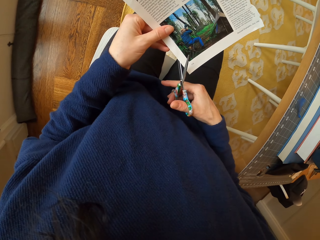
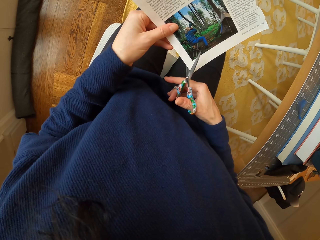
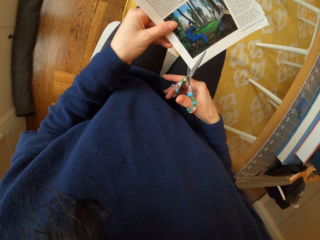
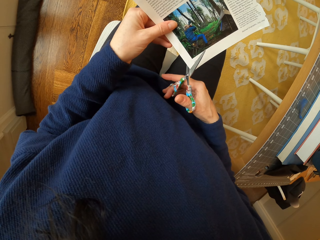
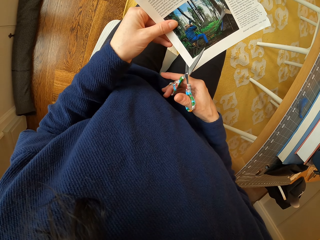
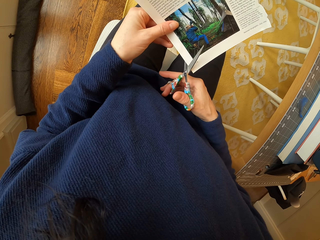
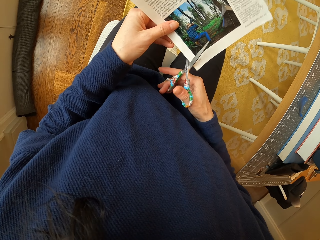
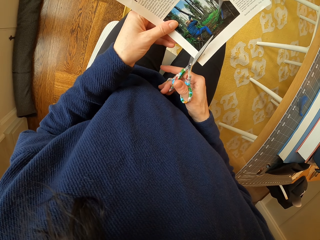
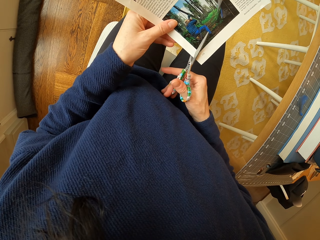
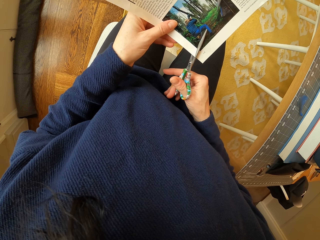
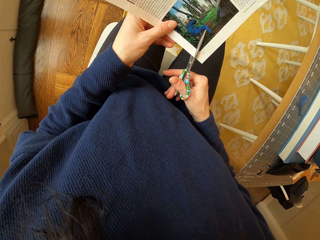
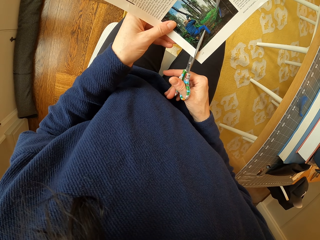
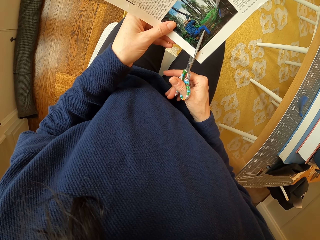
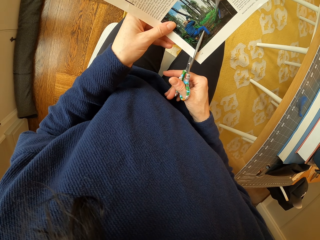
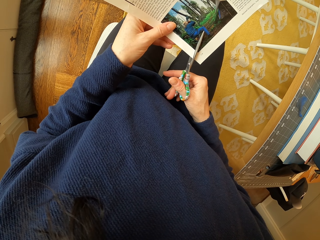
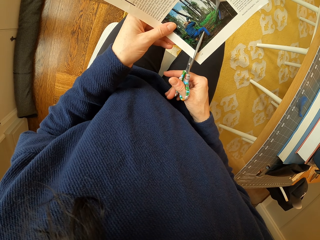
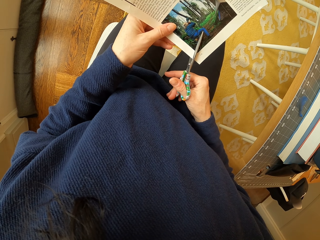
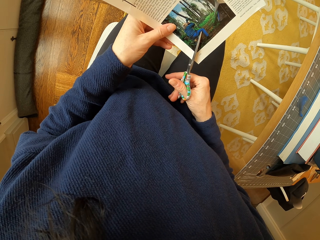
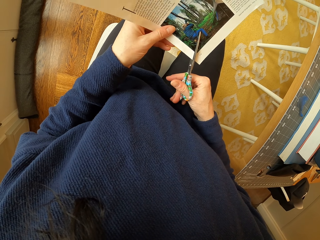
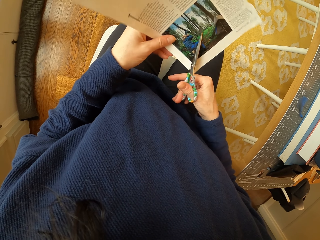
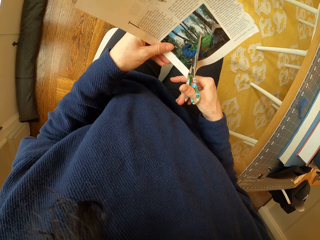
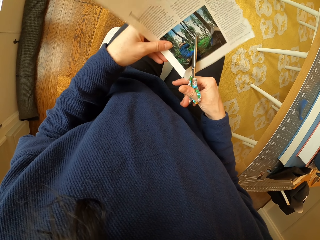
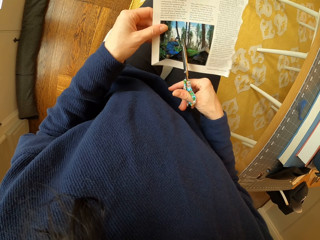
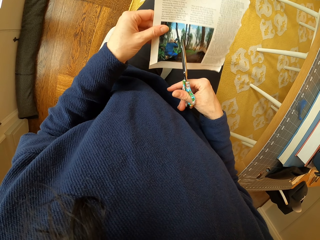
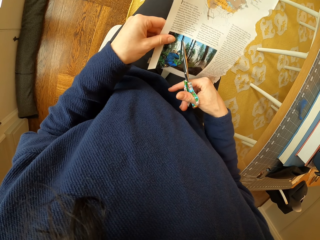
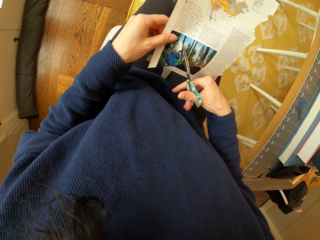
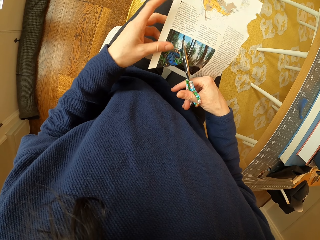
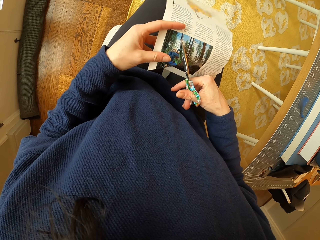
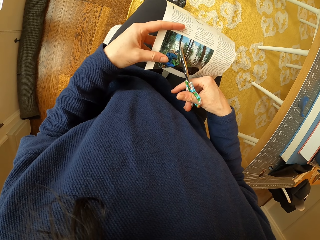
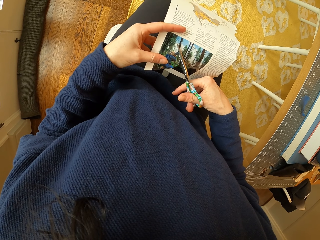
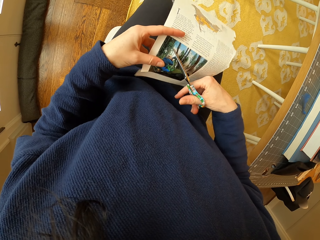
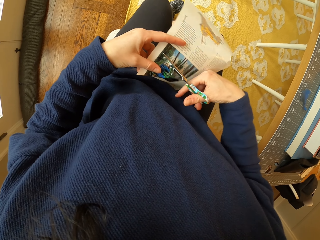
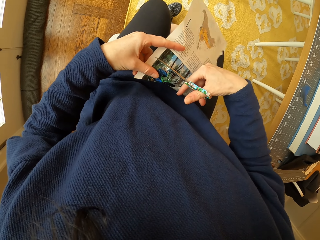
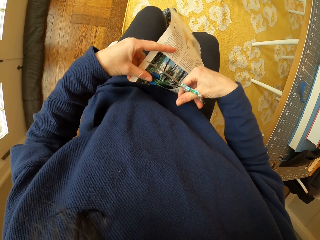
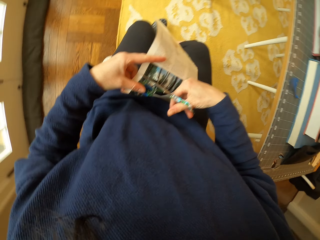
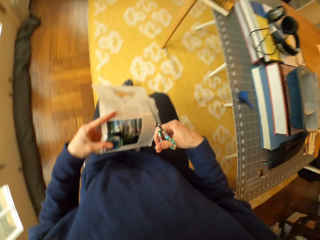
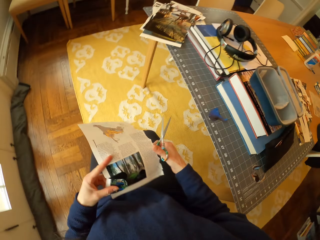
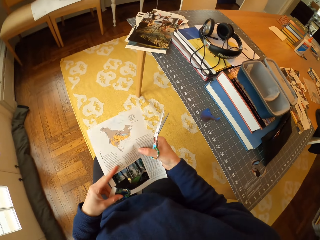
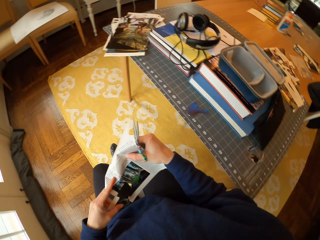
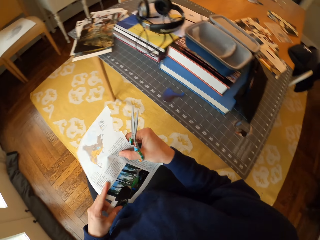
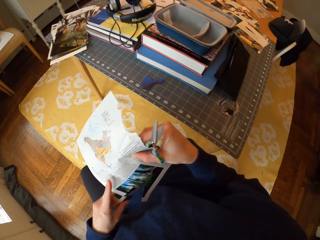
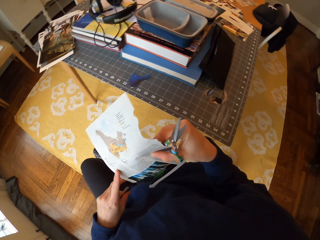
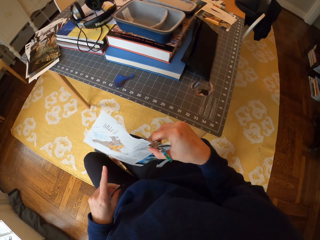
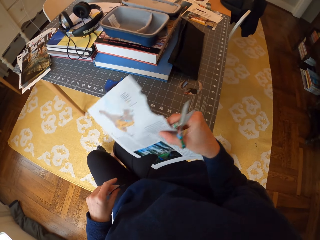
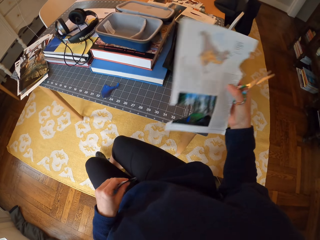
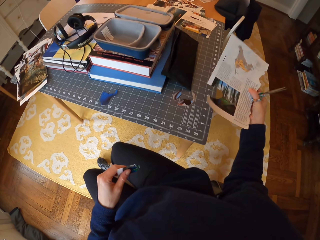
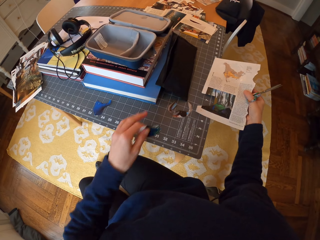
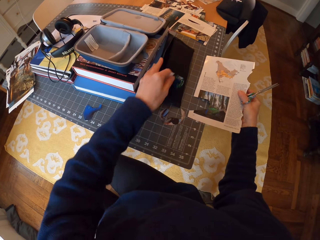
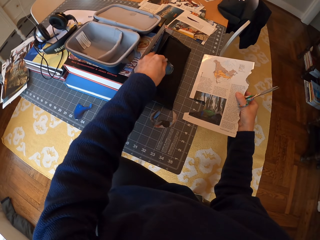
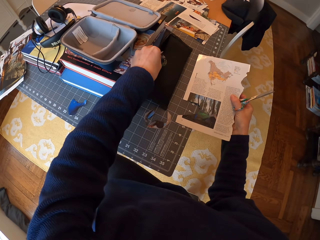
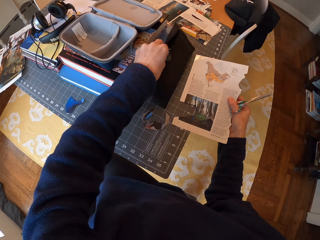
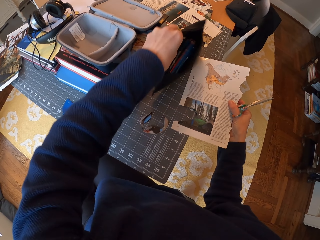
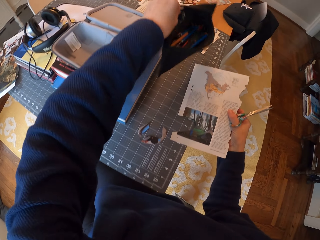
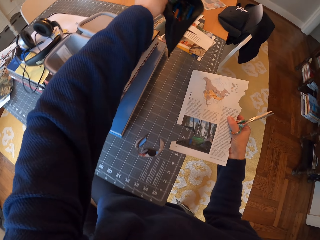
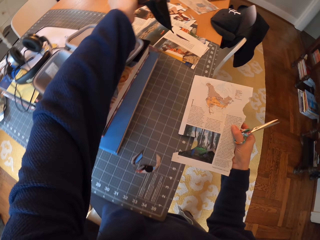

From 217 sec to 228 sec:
The camera wearer cuts the paper with the scissors. They pick up the paper from the table. They pick up a pen case.

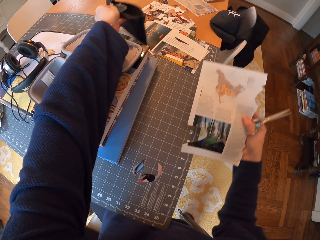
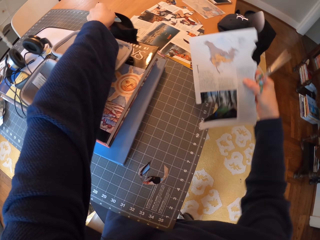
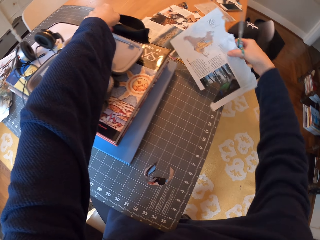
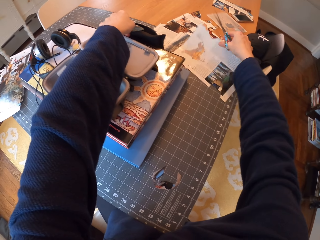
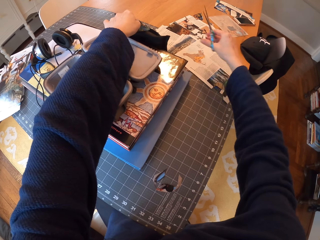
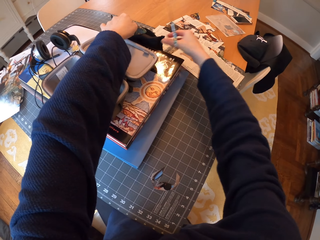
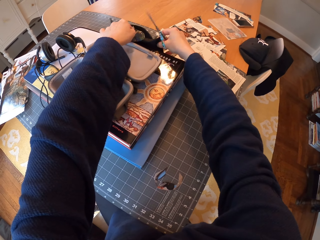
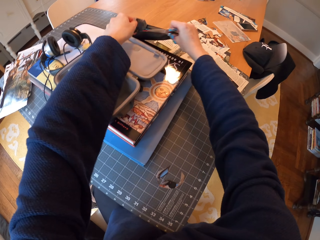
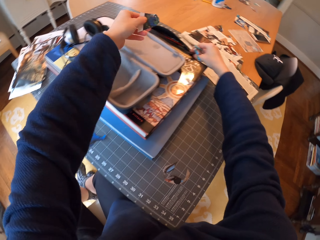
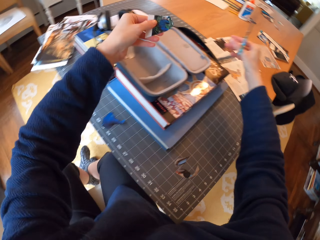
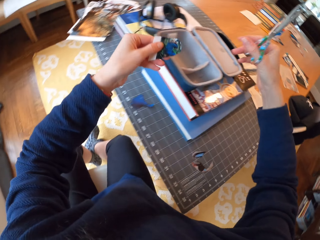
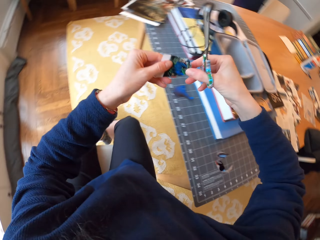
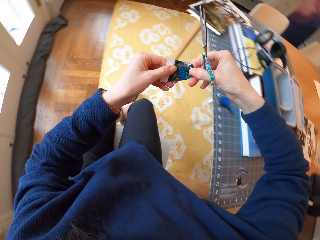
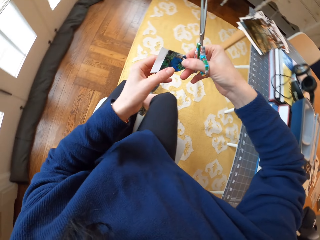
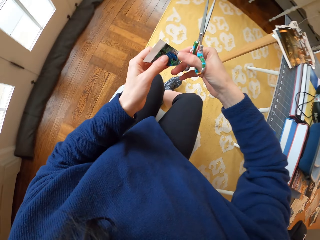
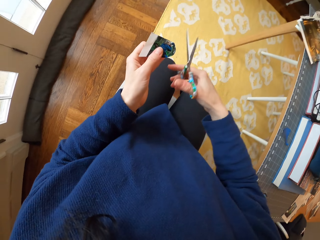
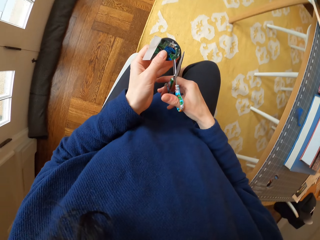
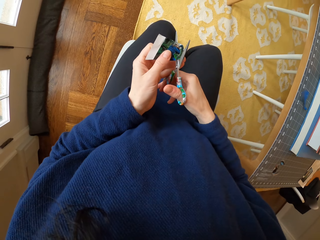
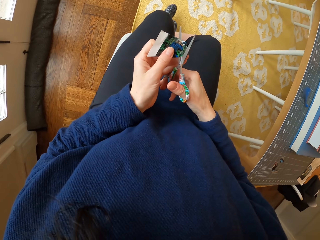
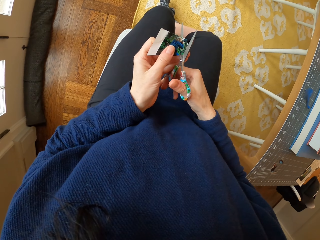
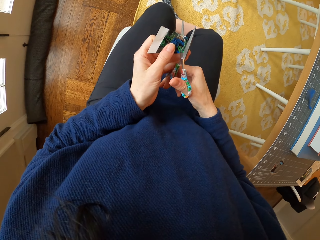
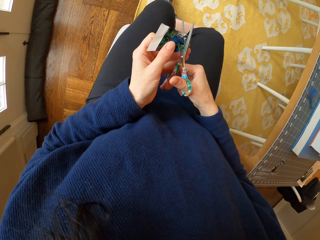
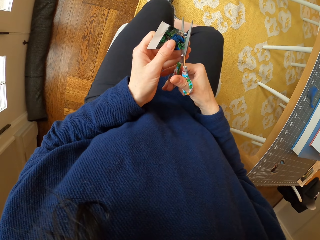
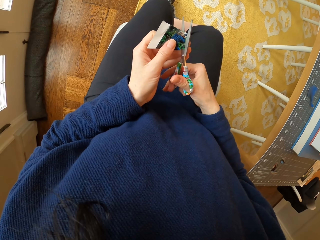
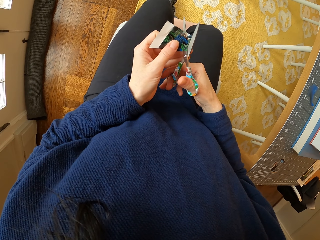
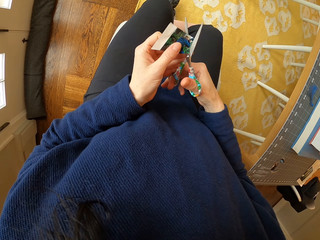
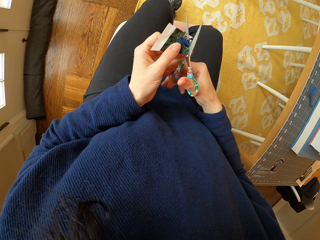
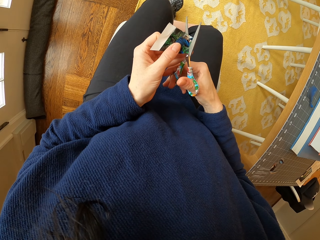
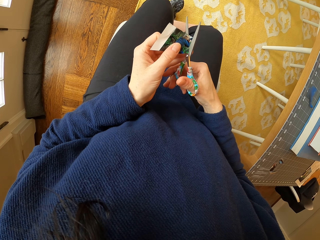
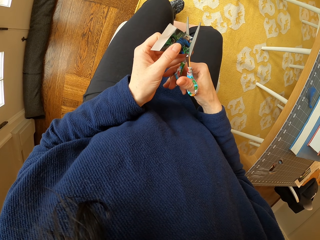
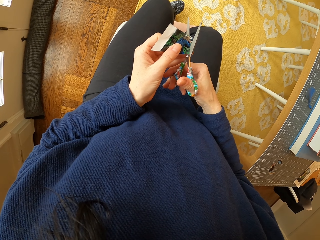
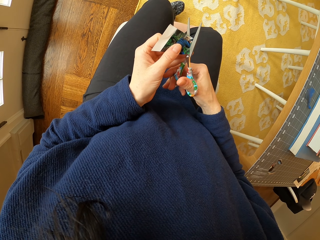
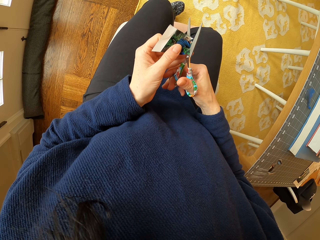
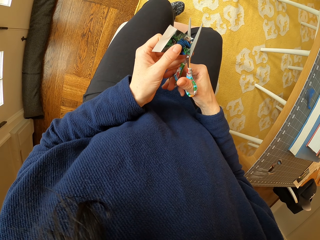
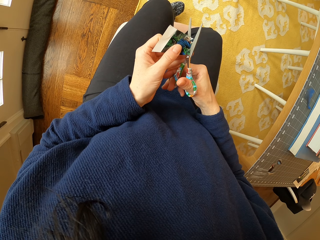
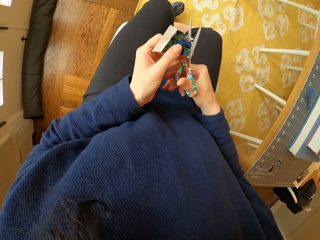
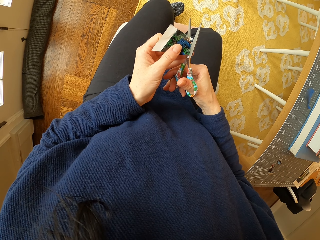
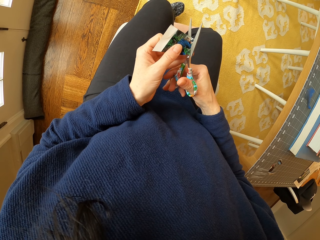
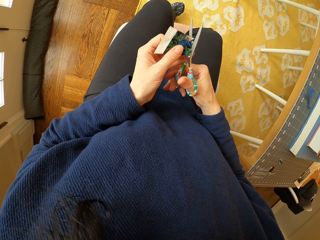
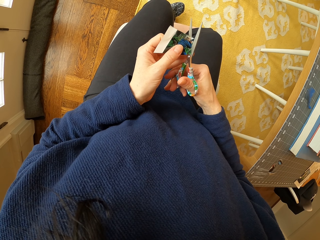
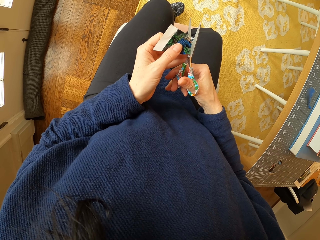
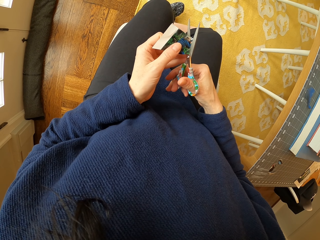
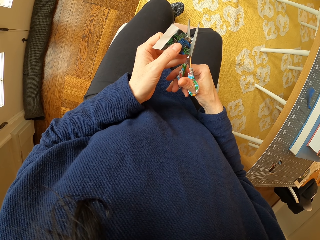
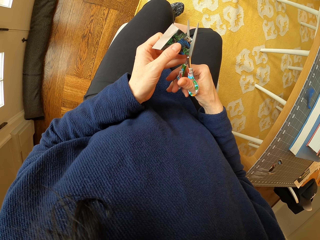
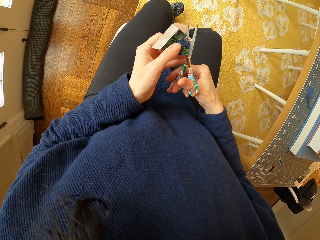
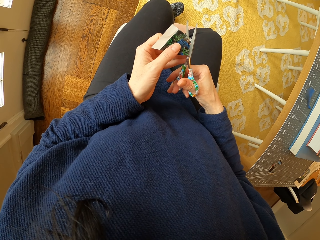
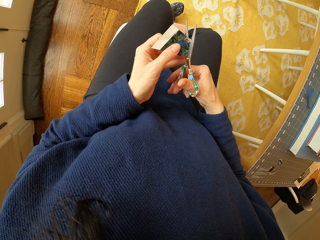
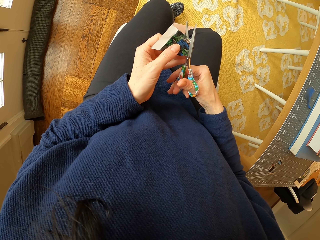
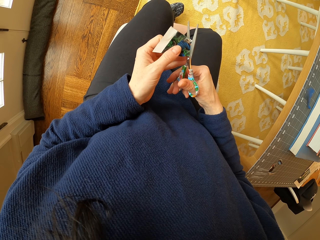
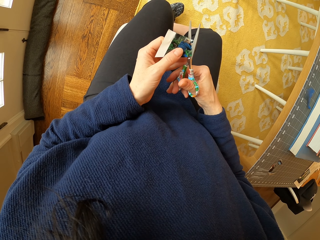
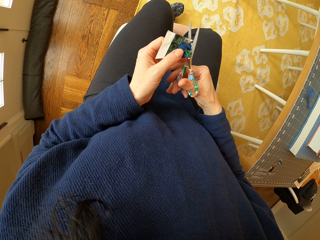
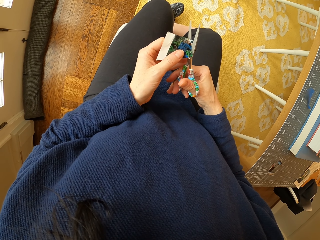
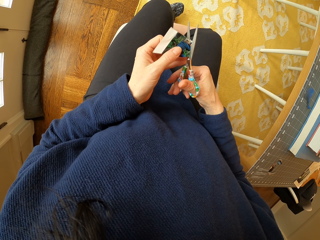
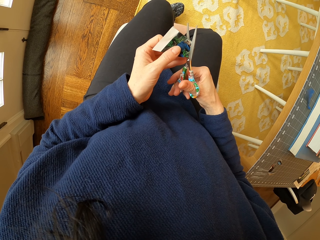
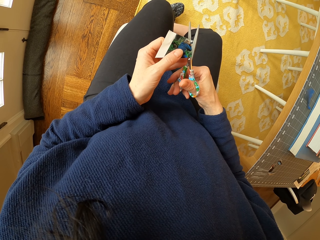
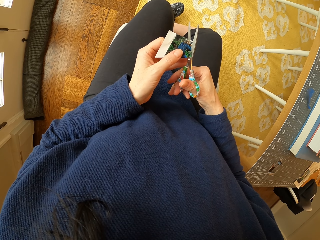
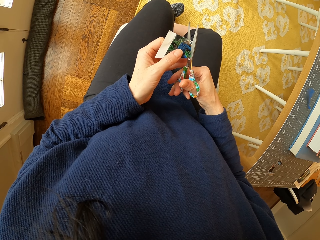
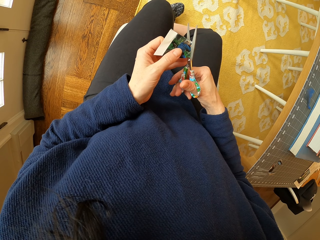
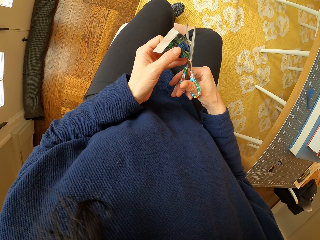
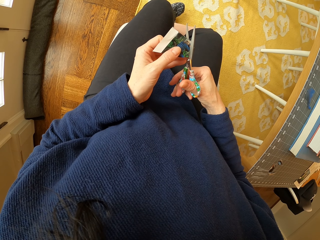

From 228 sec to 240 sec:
The camera wearer places the pen case on the table. They place the paper on the table. They adjust the pen case. They adjust the piece of paper in the hand. They cut the paper with the scissors.
